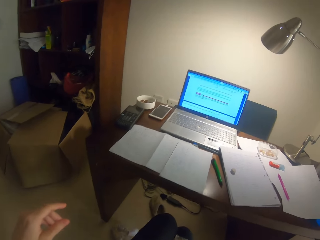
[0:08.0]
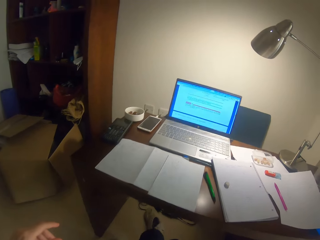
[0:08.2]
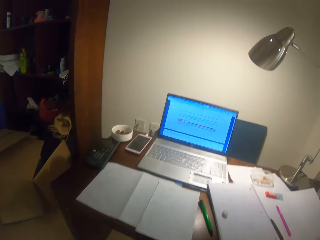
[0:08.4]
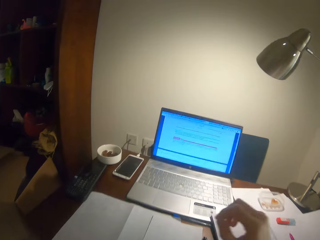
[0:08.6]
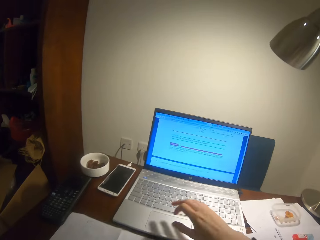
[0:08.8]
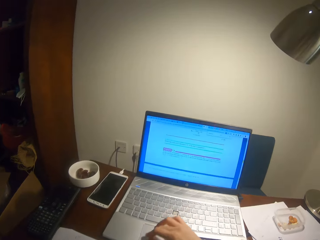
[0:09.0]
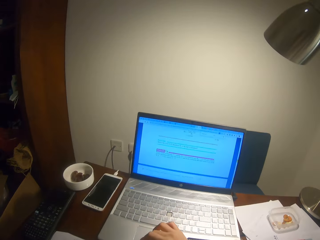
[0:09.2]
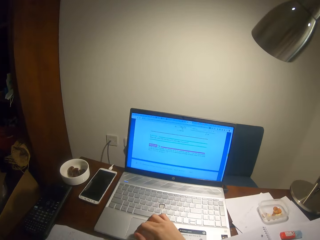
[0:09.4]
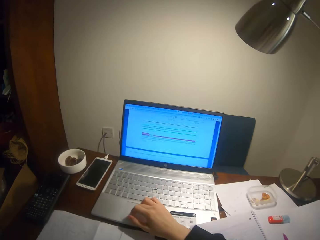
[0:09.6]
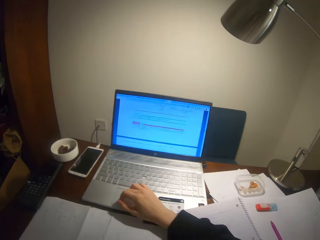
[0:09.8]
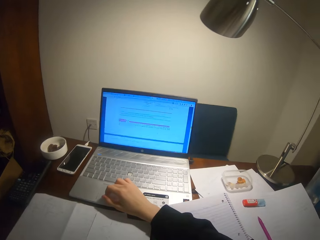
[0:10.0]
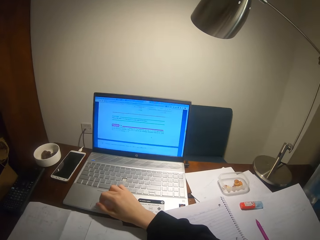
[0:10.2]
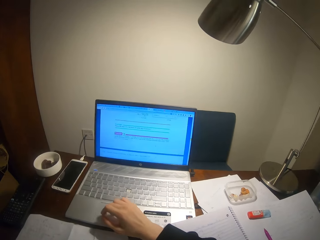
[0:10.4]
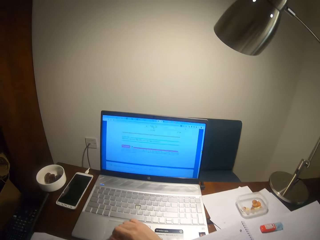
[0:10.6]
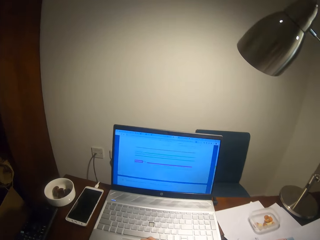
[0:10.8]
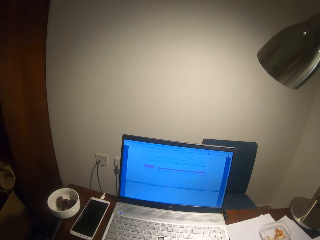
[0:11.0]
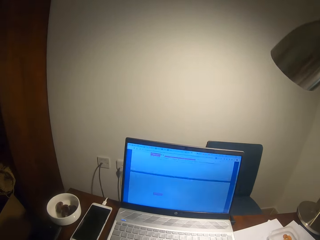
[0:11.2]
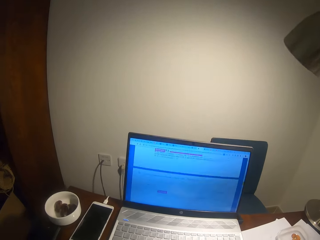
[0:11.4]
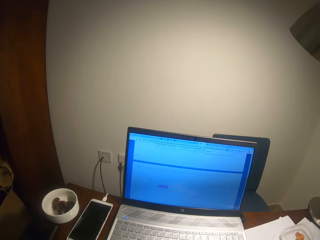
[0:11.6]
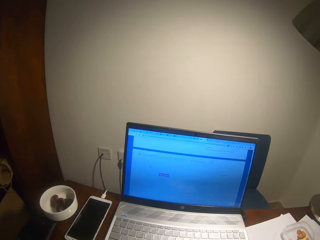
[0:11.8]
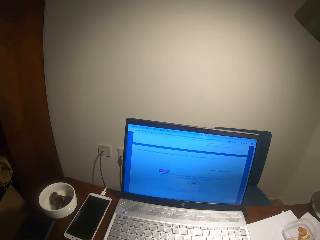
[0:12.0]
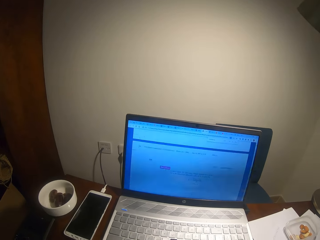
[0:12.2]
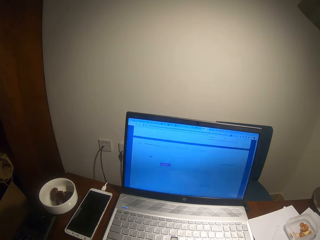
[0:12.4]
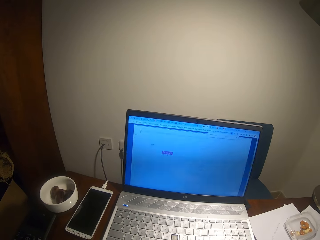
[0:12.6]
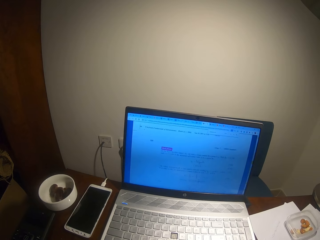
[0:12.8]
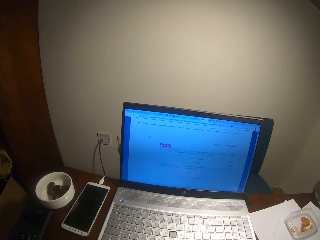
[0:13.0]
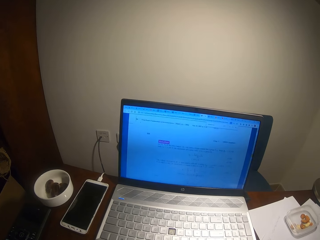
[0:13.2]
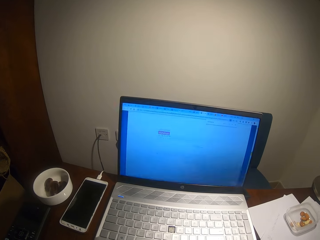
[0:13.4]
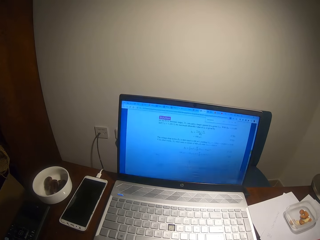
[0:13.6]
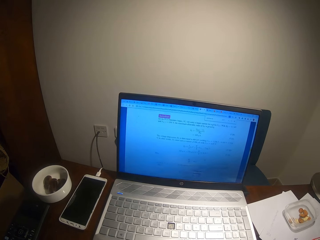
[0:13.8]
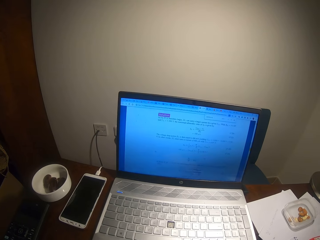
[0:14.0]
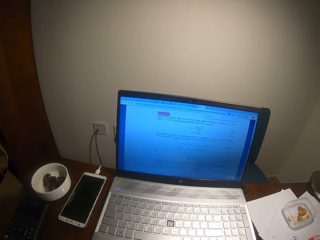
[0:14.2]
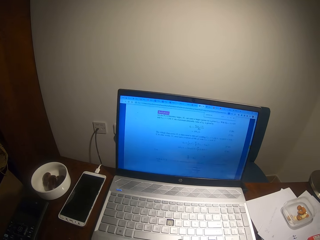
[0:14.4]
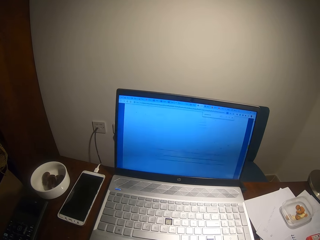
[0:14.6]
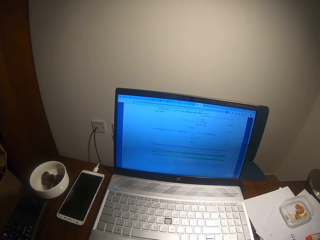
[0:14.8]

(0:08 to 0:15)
The camera wearer operates the laptop on the table.

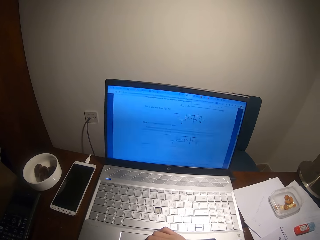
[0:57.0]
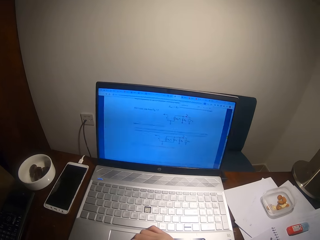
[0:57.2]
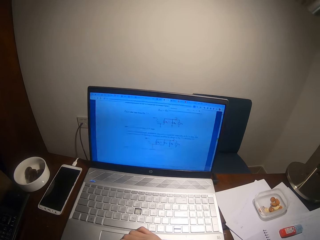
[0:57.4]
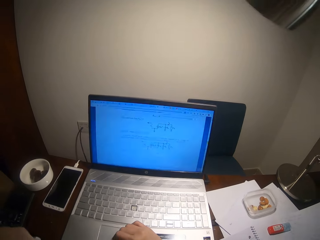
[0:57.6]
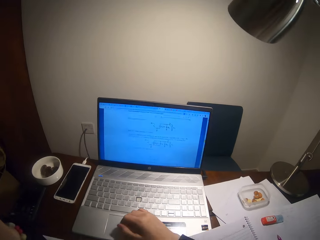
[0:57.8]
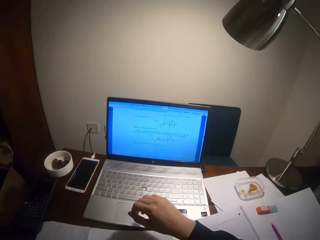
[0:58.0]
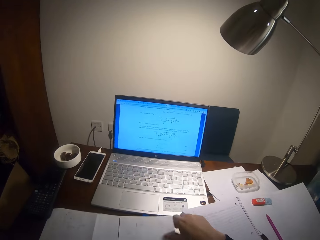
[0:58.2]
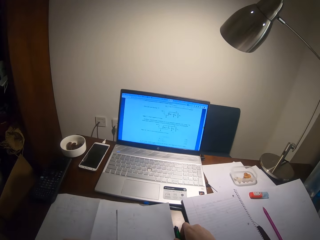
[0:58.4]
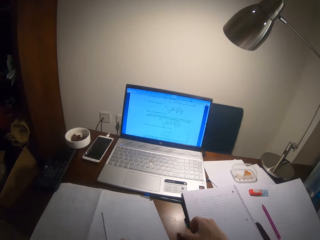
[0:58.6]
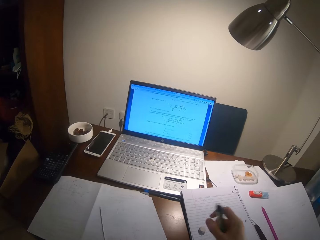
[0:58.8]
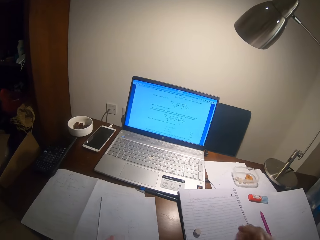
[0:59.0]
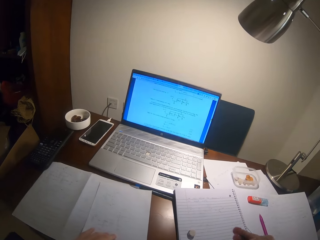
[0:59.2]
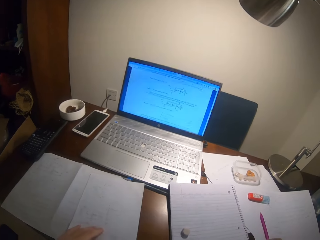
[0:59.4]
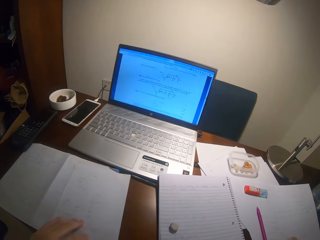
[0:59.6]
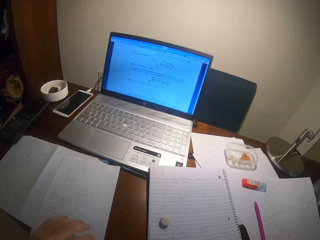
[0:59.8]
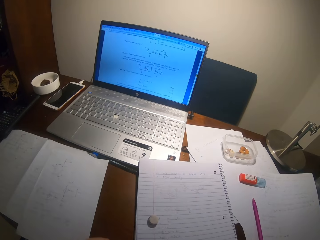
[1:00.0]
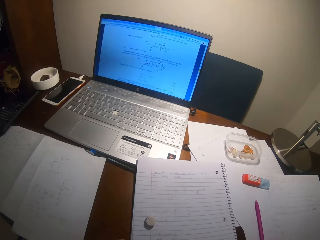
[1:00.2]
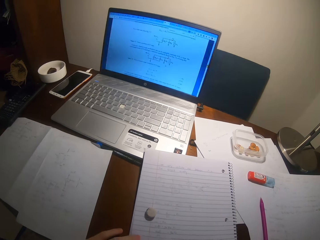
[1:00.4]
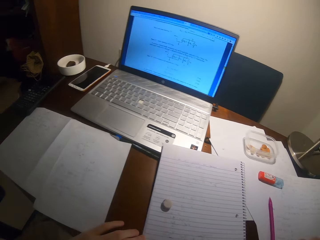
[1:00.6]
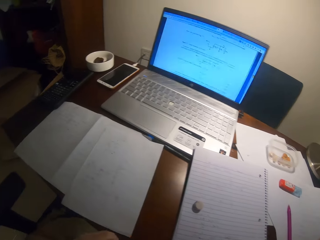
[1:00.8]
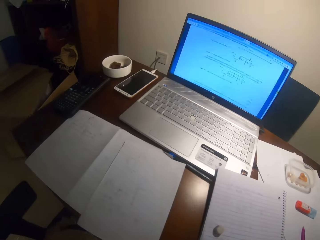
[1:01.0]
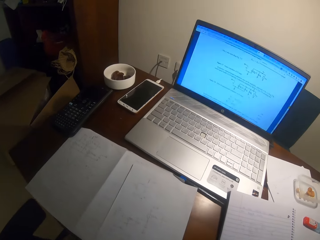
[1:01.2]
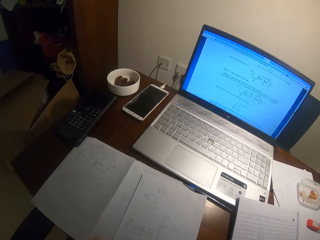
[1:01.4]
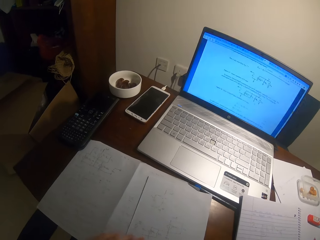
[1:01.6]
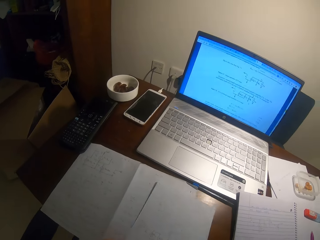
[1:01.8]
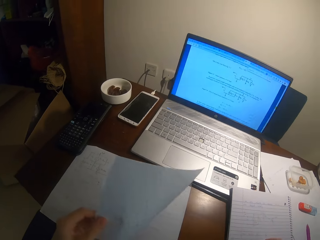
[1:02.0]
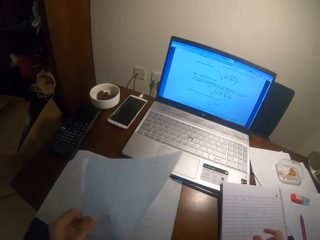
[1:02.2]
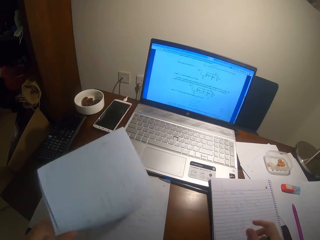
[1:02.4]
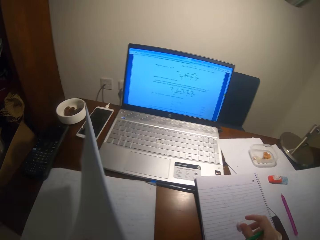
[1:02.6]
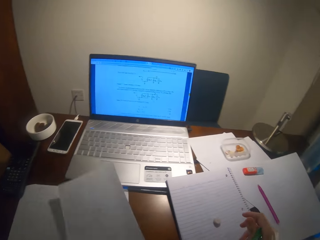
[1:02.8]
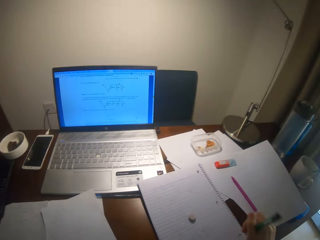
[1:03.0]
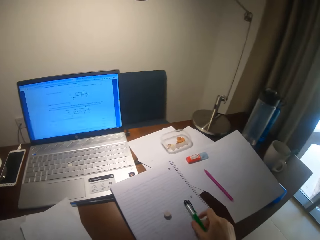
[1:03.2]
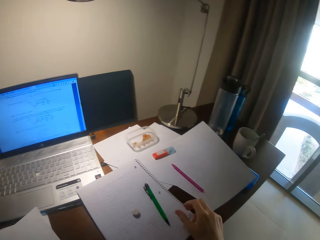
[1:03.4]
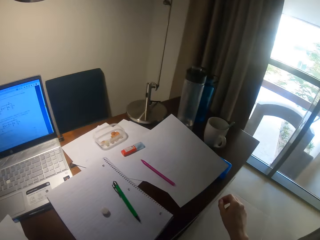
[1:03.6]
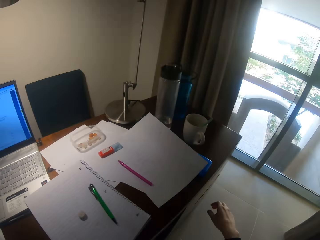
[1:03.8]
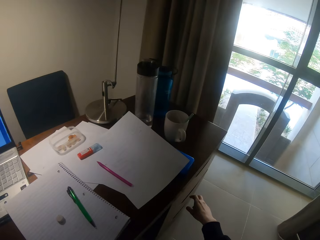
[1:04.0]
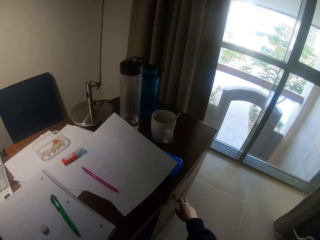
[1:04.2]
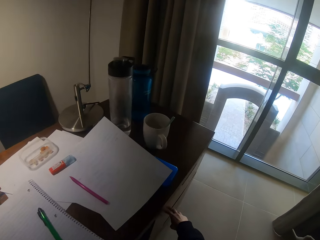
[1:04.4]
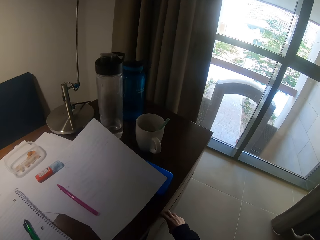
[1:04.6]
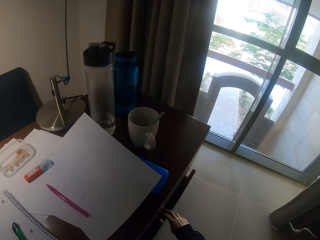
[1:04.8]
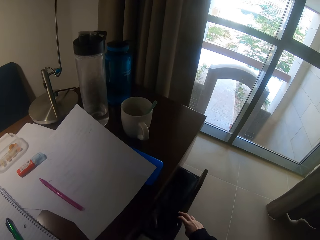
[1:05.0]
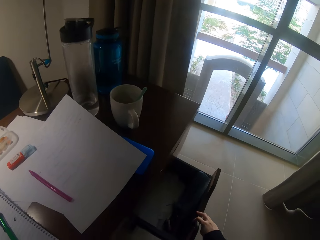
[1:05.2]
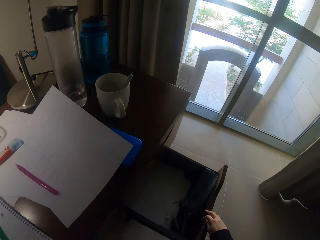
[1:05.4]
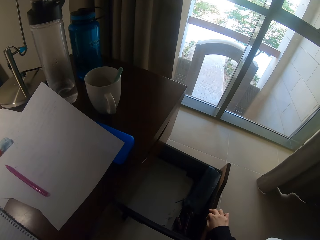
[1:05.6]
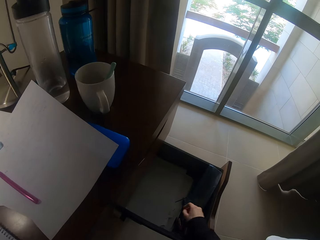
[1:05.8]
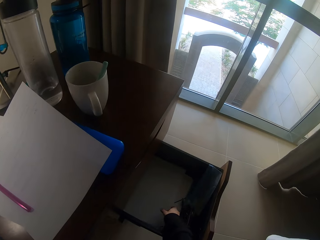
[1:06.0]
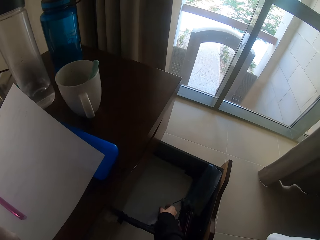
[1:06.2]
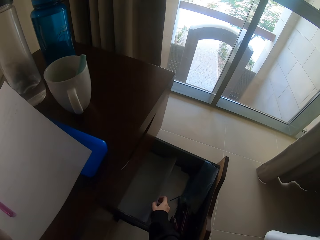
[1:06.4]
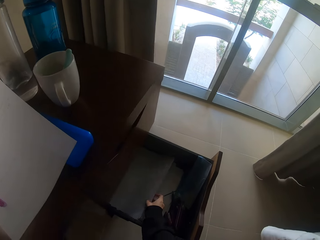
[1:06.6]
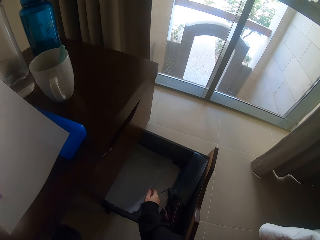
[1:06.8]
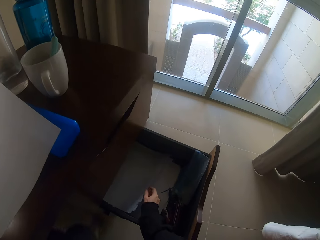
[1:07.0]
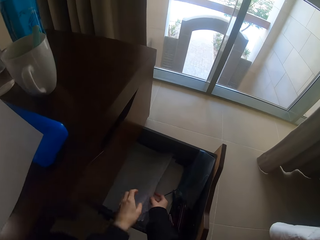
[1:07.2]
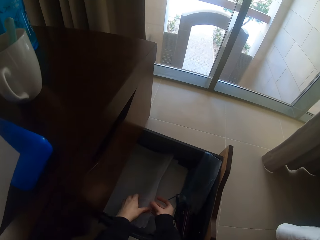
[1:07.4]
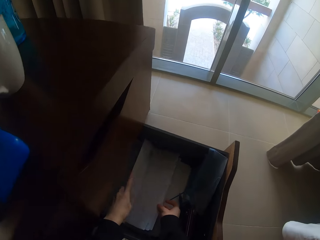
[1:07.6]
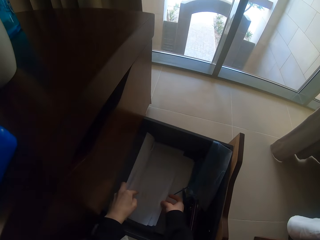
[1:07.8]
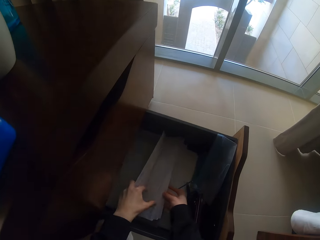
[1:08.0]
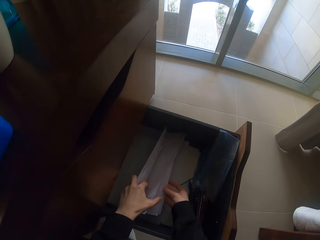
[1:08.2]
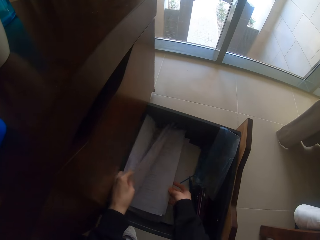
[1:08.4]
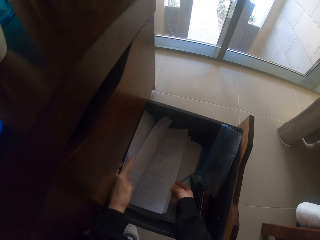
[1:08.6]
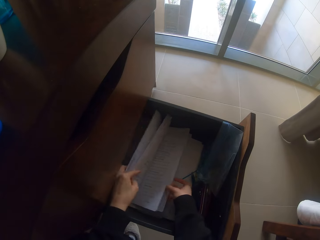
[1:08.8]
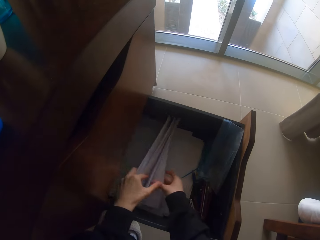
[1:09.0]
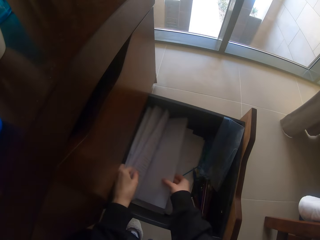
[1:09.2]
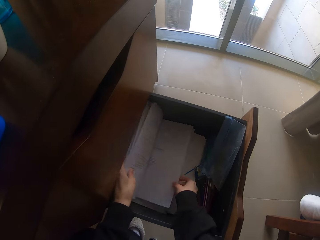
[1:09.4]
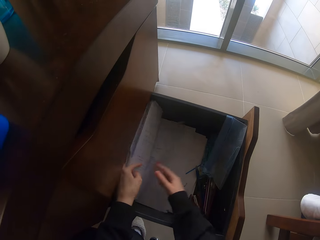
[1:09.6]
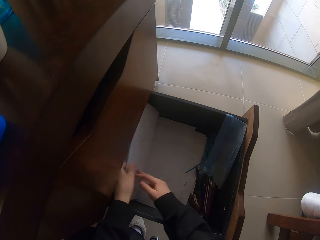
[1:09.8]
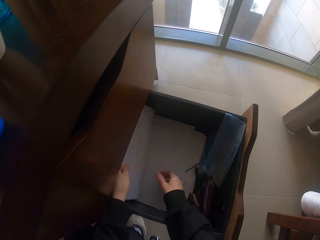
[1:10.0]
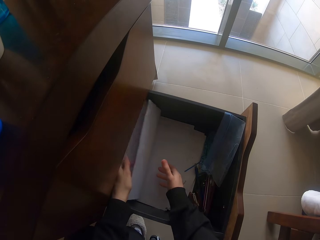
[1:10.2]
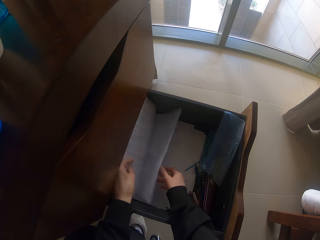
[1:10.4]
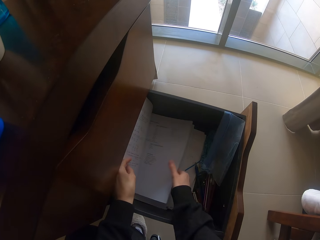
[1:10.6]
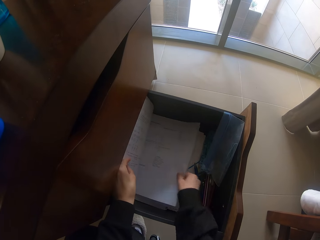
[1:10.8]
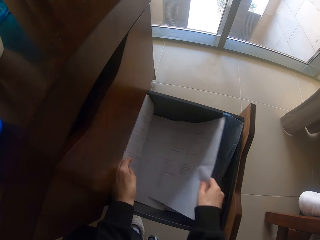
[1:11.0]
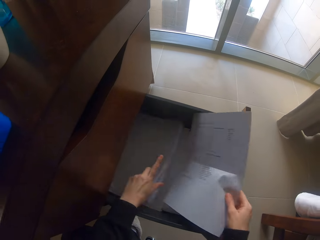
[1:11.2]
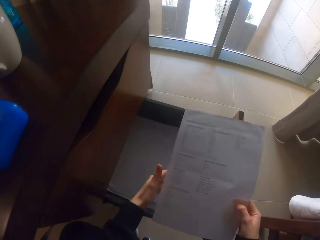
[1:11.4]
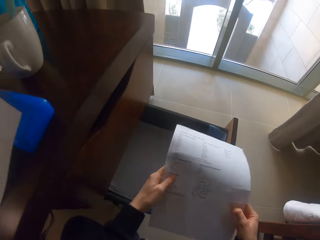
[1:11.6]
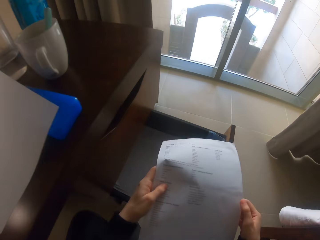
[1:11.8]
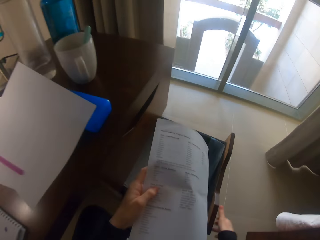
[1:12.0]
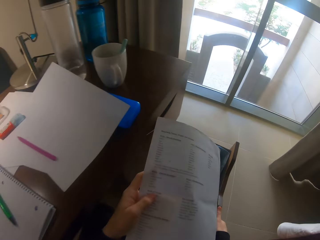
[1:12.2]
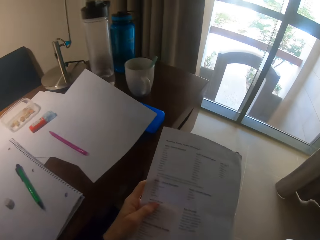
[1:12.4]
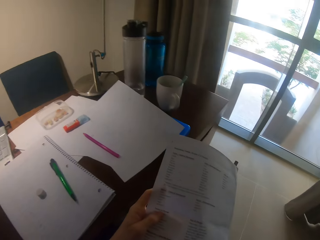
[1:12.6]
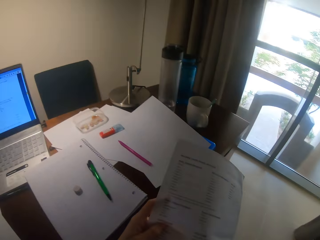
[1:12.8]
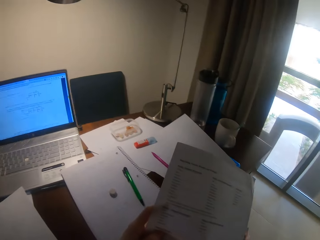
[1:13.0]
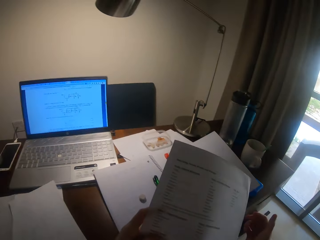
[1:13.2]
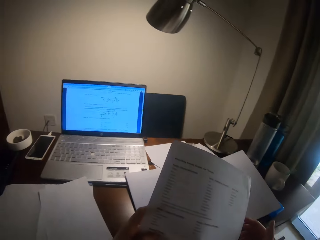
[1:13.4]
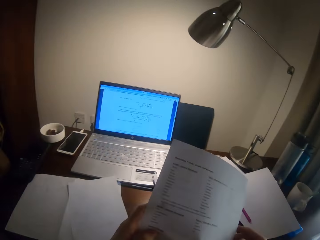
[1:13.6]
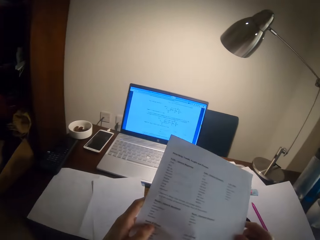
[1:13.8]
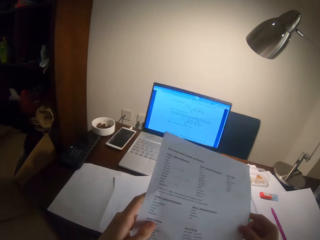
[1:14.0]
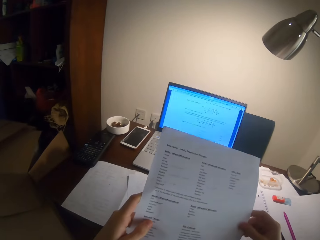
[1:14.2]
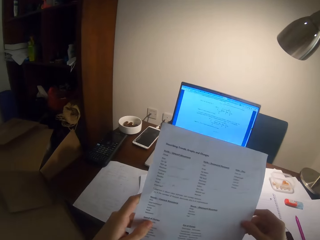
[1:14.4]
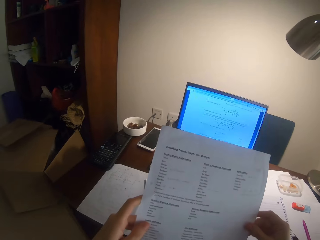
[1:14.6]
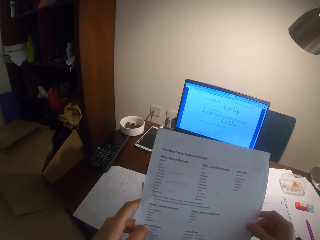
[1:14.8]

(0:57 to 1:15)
The camera wearer picks up a pen. They read the book on the table. They pick up a piece of paper. They put the pen on the book. They open the drawer. They pick up a paper from the drawer. They flip the papers. They pick up a paper. They stare at the paper. They close the drawer. They turn around the room.
